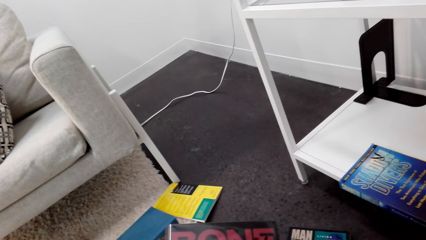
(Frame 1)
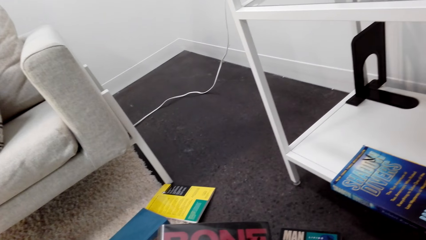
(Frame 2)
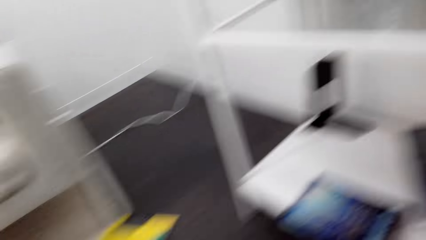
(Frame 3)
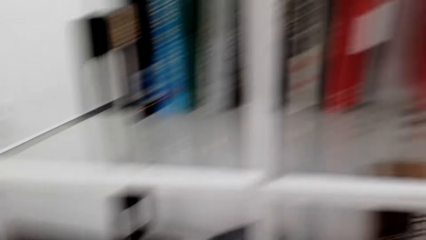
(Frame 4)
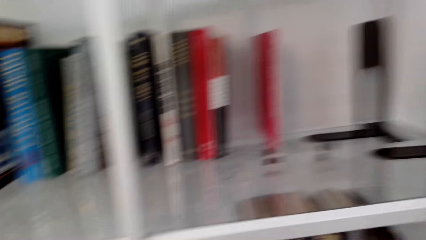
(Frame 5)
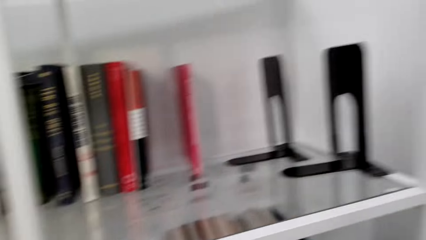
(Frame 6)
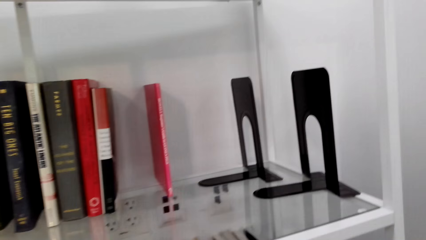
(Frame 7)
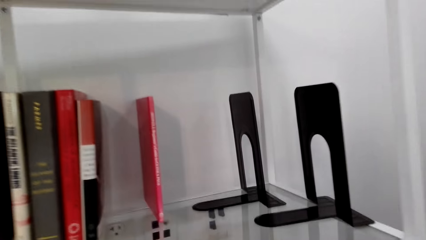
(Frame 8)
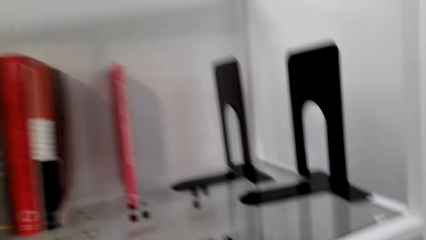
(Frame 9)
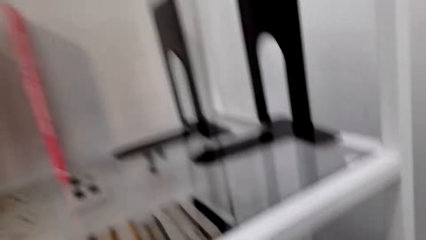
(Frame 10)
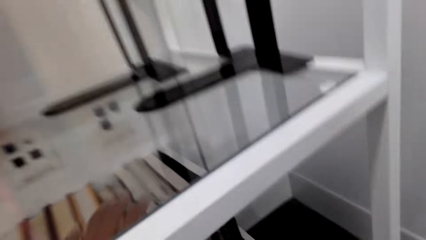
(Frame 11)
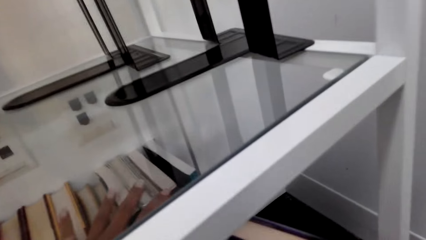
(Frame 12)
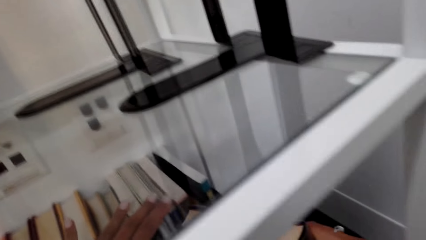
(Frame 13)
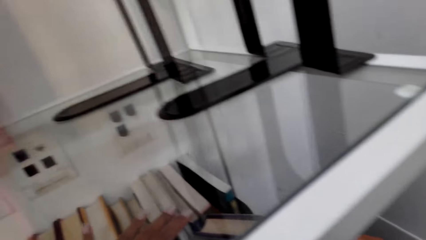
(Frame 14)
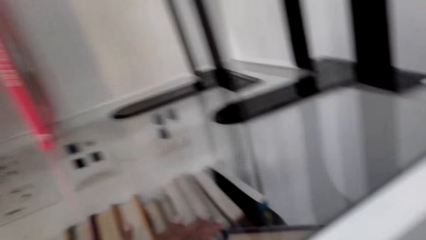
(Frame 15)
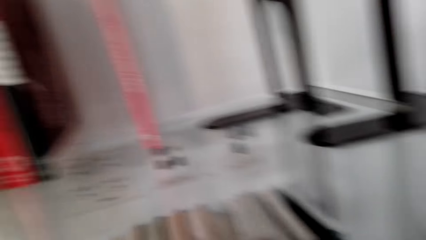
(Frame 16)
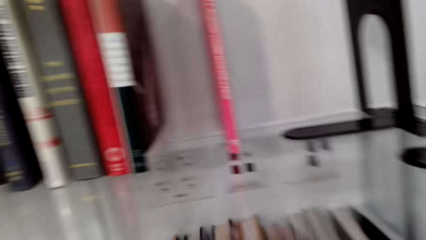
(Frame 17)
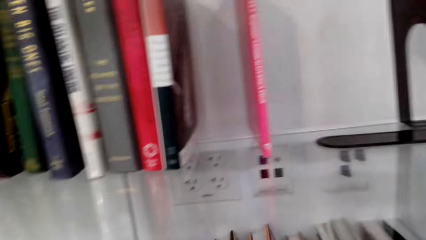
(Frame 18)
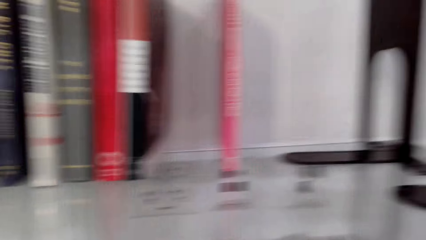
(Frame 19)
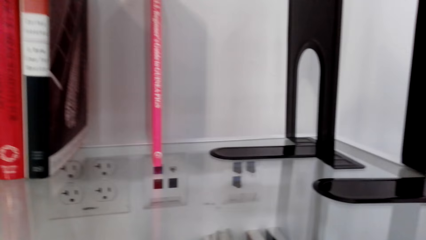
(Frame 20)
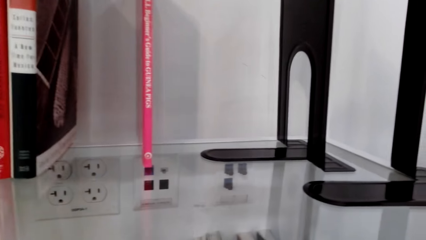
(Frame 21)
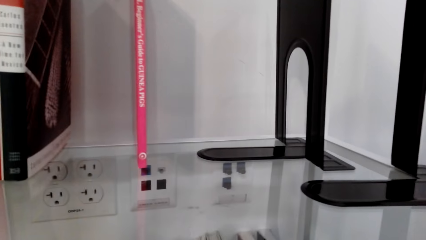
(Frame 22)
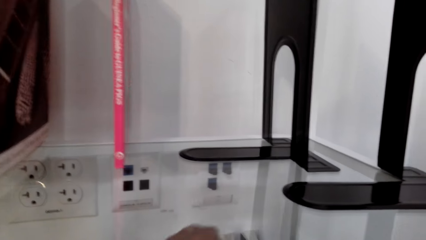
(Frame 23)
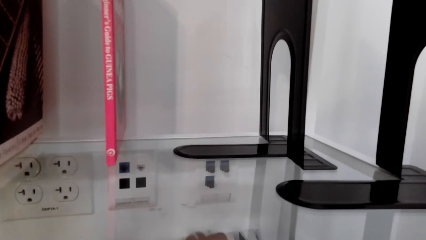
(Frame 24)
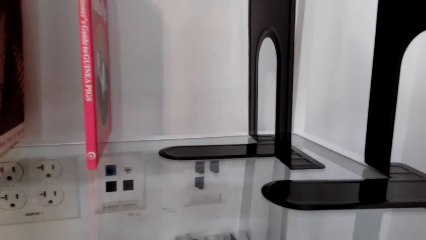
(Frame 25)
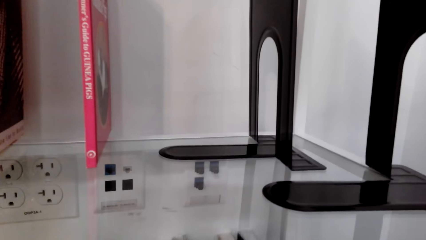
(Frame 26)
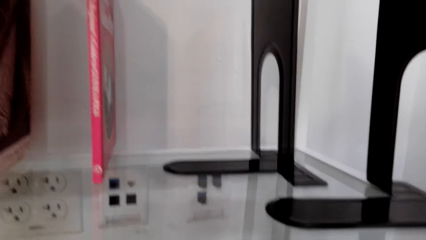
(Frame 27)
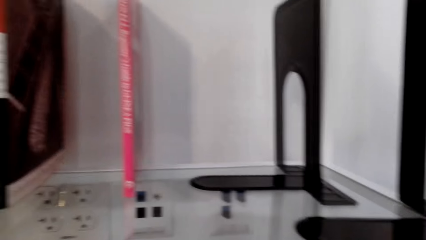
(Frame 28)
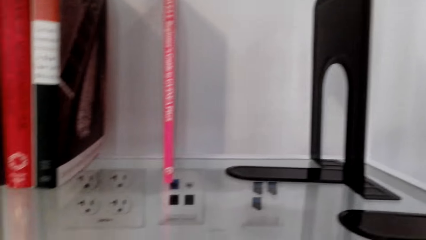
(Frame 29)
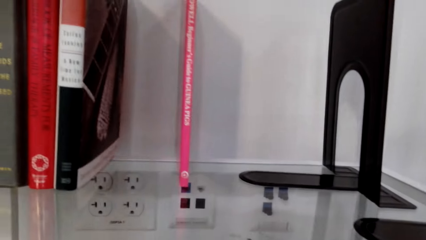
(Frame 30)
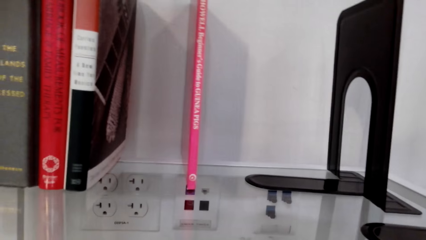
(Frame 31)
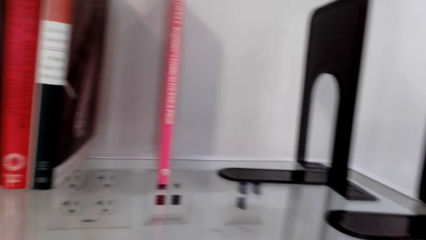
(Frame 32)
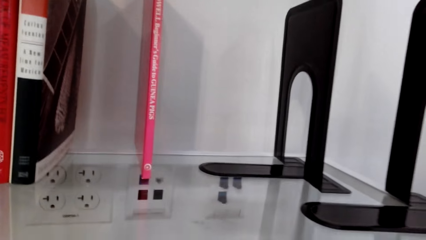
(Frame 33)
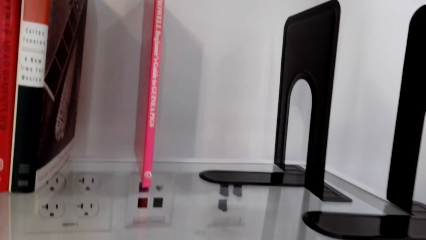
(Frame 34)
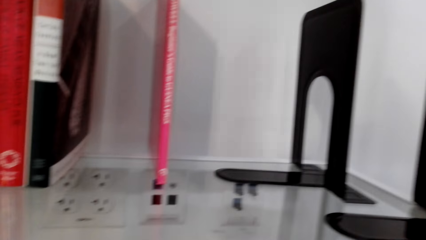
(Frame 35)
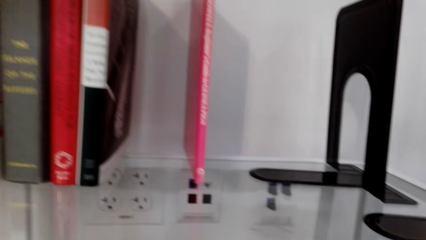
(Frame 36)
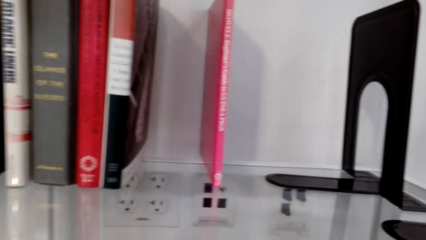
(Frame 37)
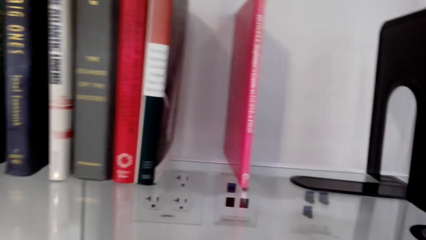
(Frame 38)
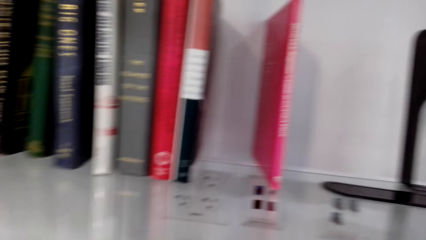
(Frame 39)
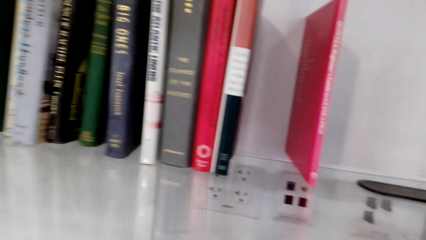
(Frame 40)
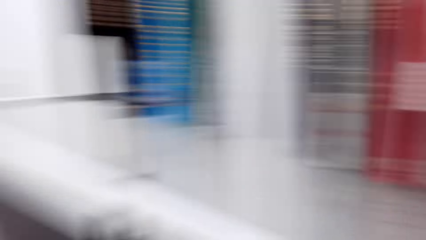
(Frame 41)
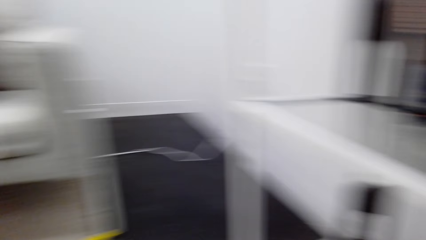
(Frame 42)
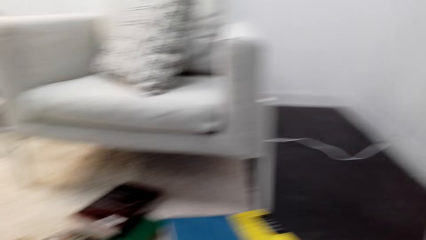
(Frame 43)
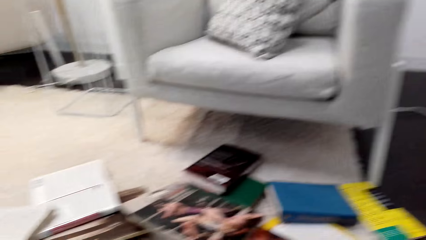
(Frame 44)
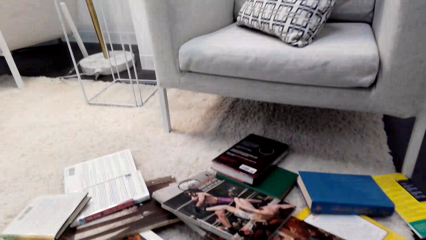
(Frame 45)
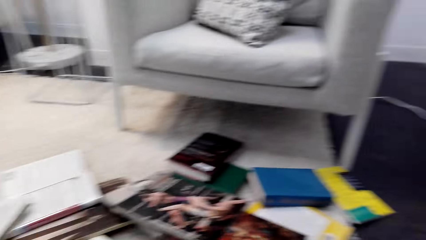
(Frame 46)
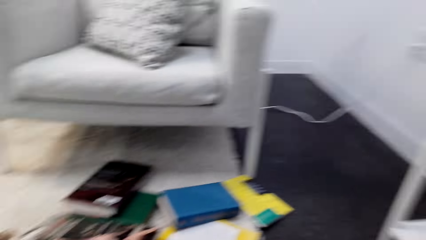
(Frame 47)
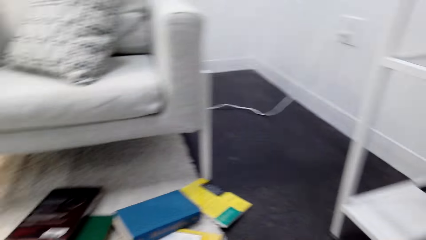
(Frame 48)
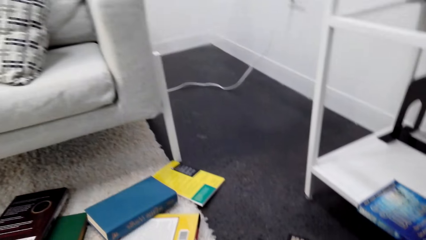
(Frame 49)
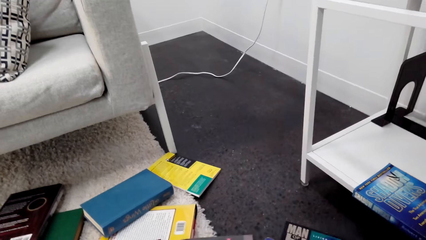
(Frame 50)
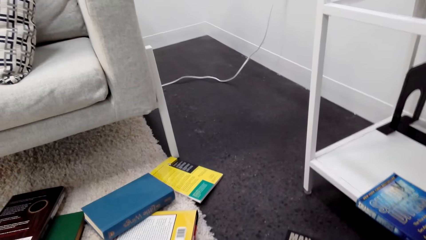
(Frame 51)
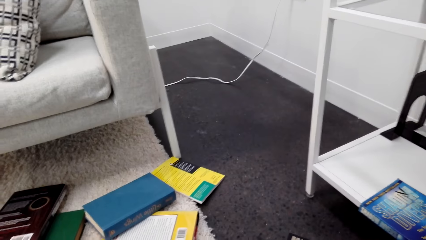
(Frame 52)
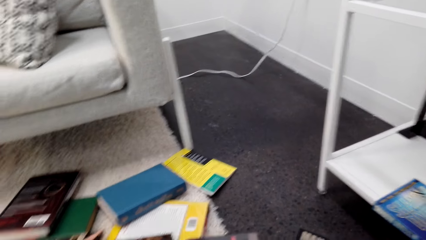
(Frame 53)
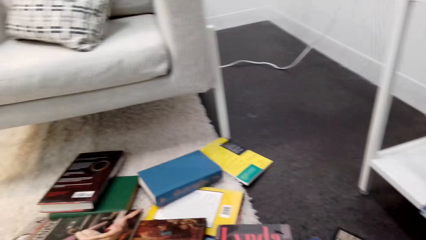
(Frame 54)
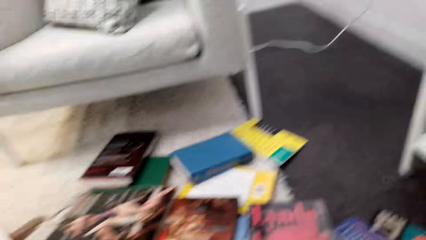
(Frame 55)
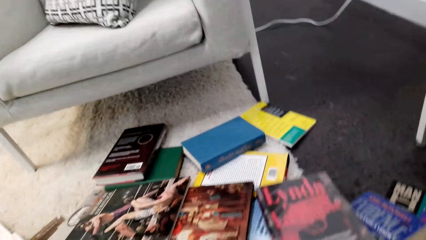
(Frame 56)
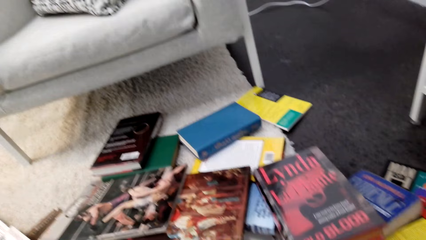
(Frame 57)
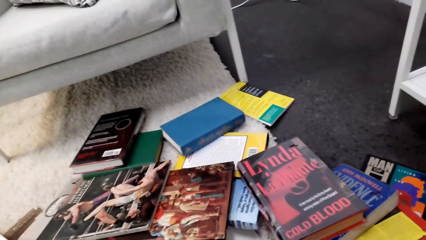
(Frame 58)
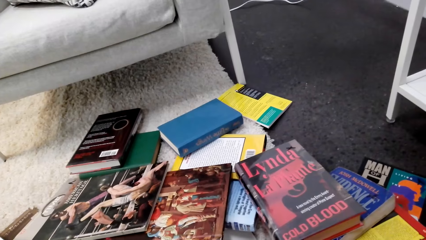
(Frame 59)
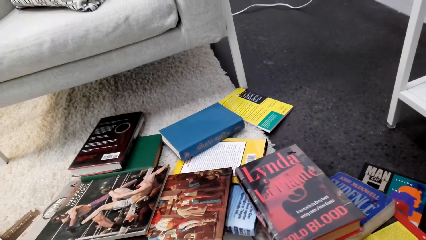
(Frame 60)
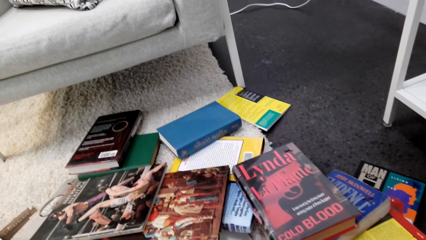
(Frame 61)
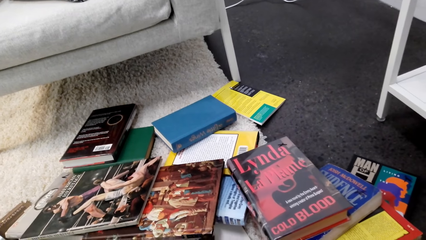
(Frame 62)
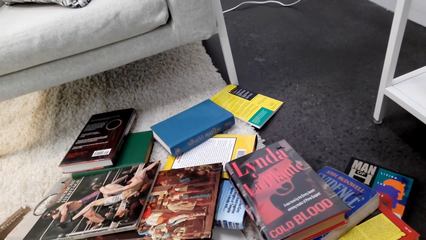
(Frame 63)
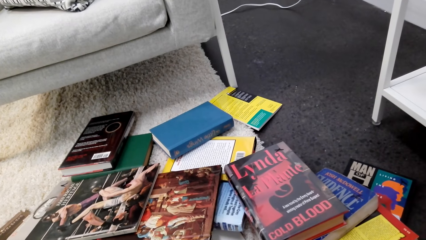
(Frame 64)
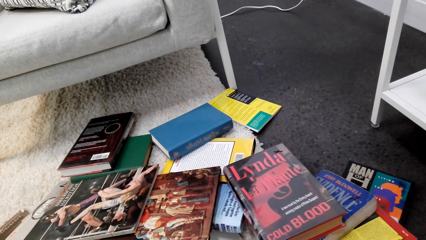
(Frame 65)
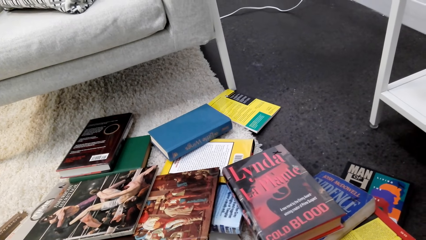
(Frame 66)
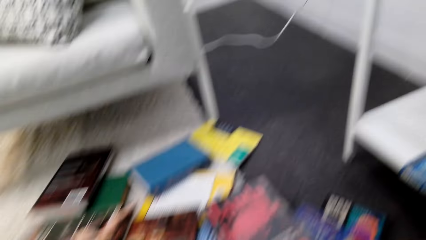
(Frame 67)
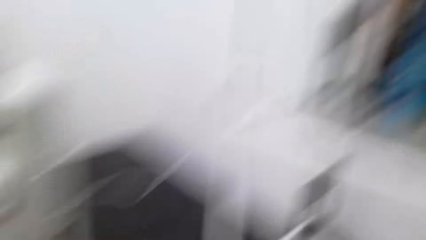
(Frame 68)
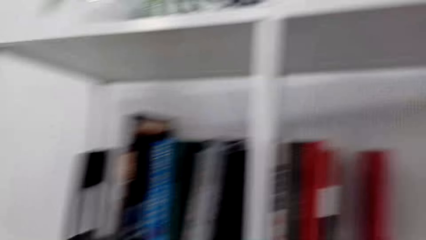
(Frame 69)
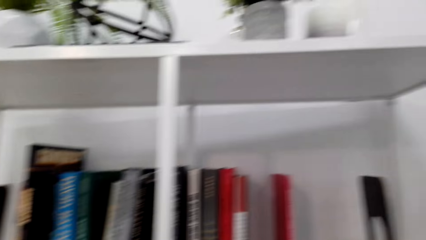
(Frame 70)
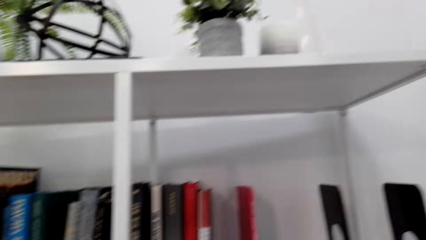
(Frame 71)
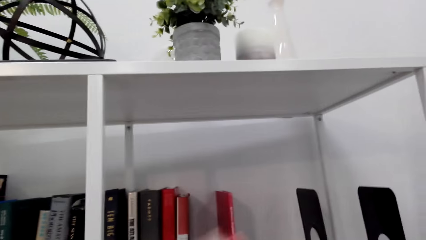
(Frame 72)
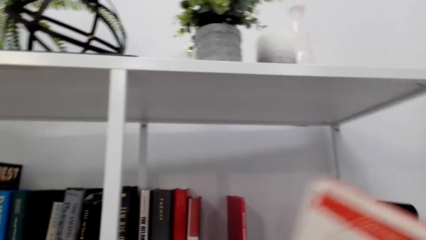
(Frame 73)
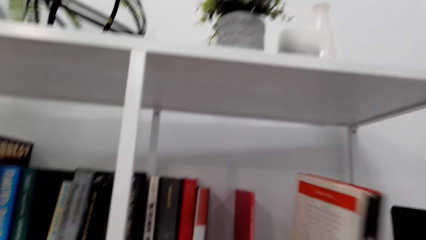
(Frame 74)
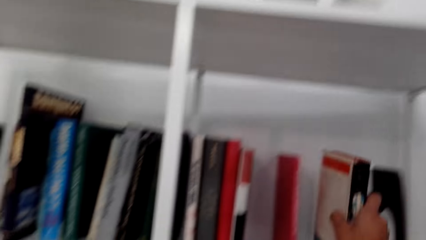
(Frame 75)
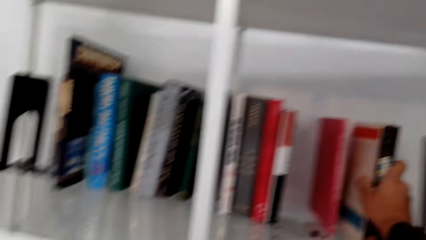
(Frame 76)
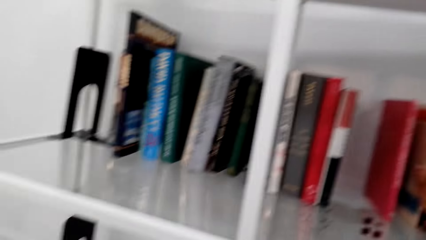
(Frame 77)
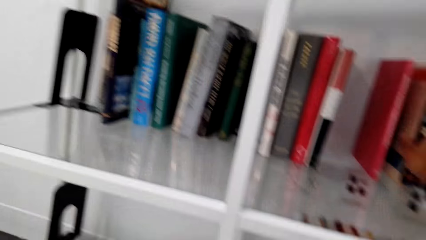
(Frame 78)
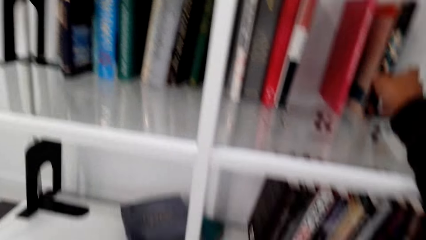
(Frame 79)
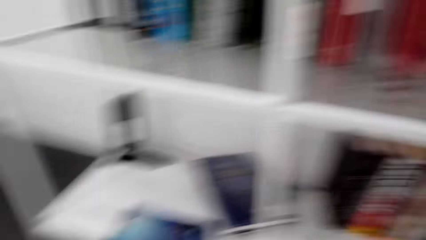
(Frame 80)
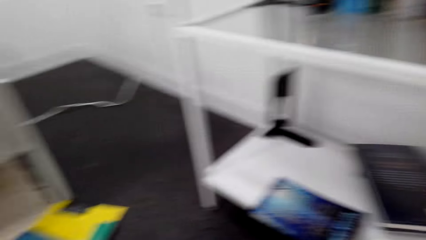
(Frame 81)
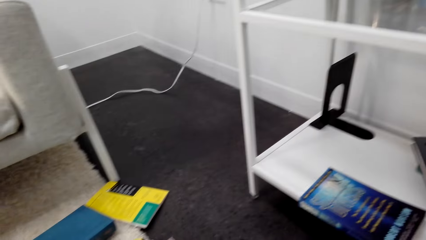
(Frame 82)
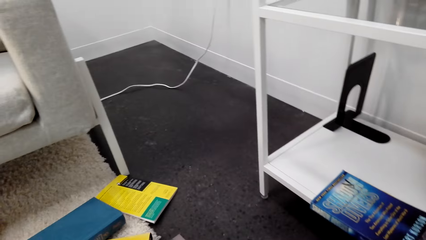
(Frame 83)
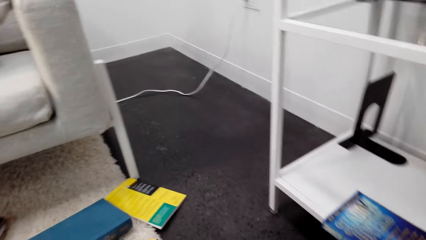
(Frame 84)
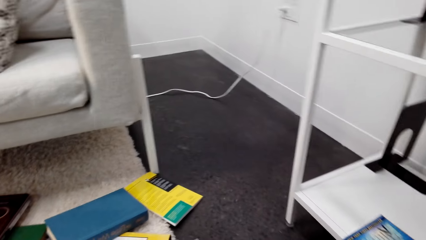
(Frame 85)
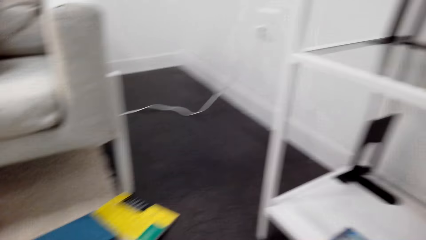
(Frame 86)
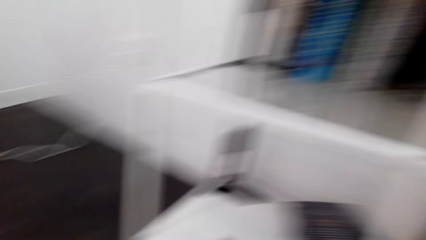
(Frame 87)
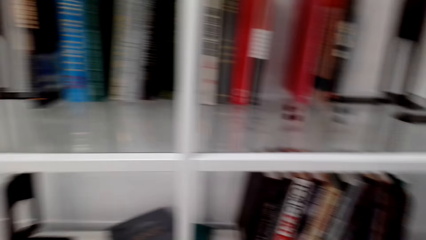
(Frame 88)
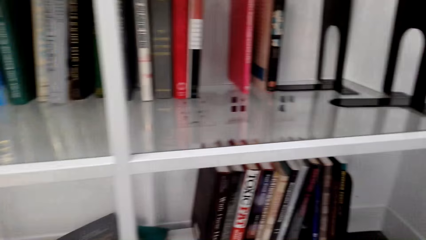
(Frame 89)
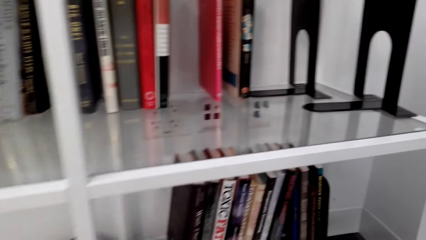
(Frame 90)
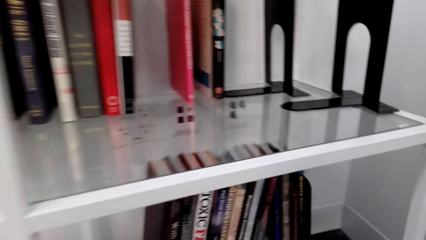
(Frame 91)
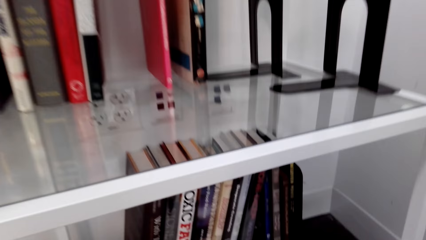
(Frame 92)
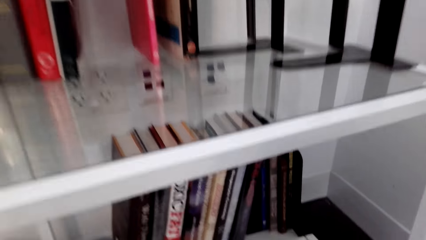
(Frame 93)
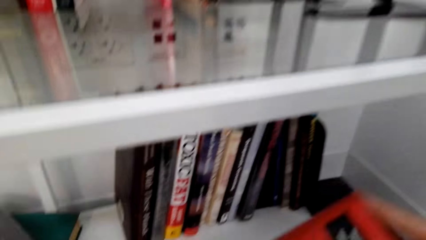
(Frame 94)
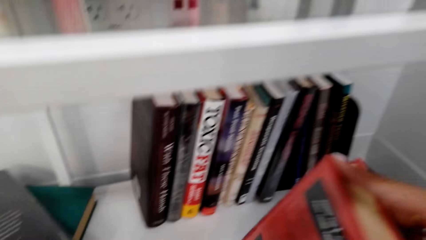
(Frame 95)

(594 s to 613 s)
The camera wearer places the book on the shelf. They turn around. They place the book on the shelf. They pick the book from the floor. They place the book on the shelf.
